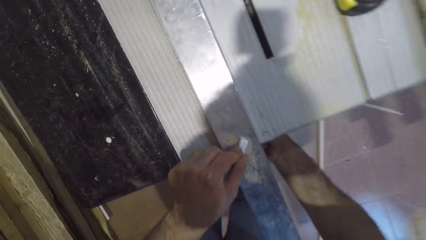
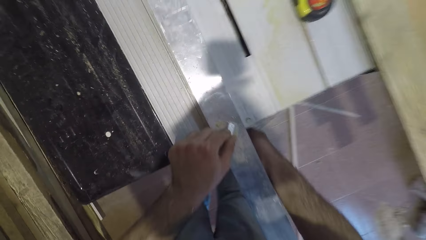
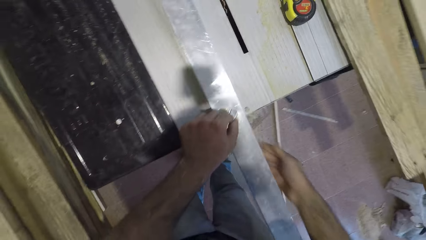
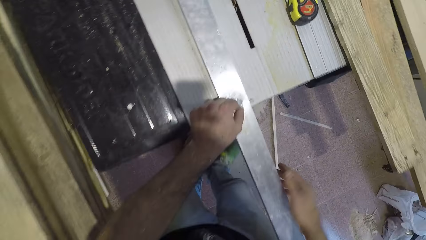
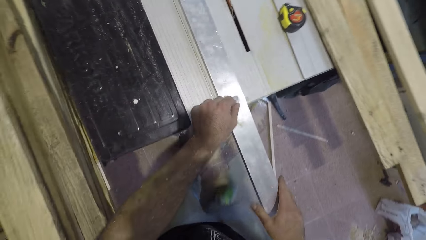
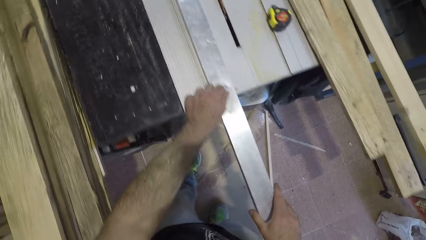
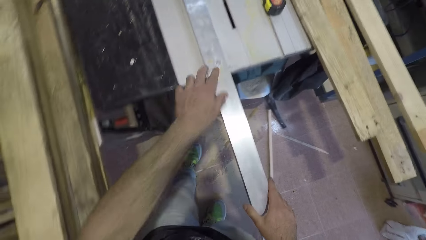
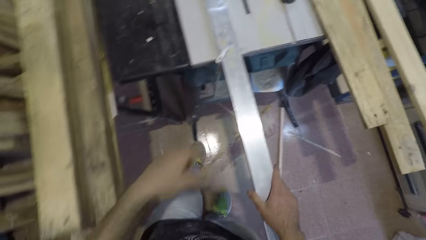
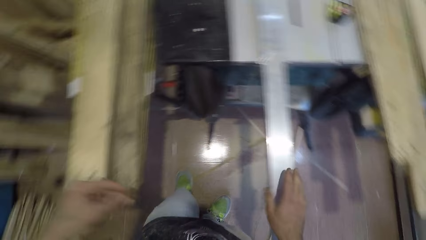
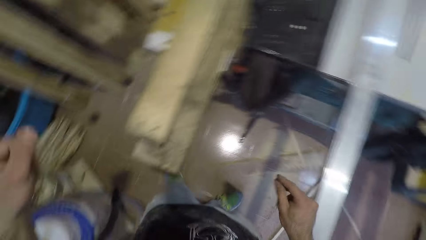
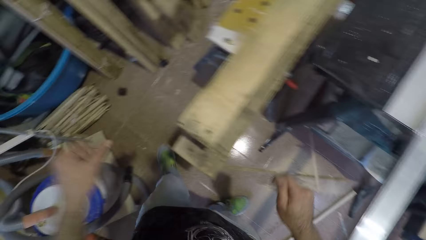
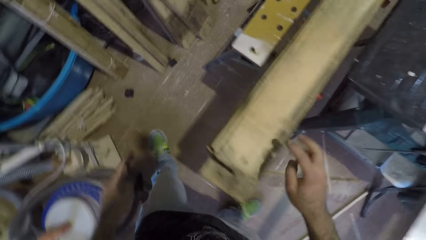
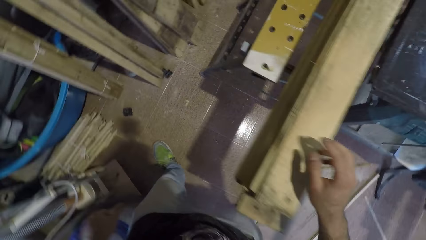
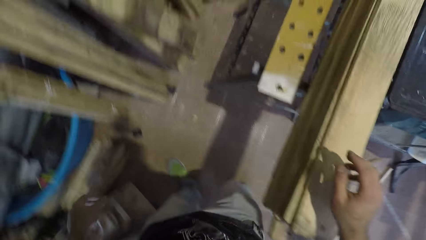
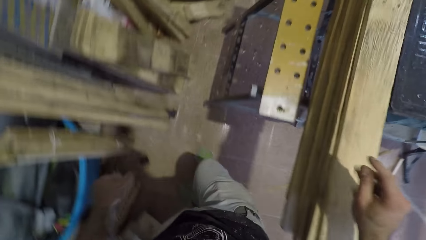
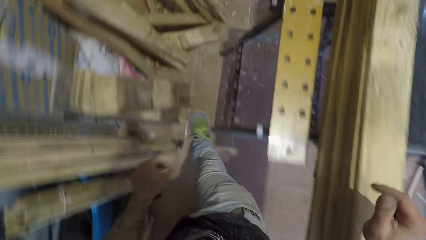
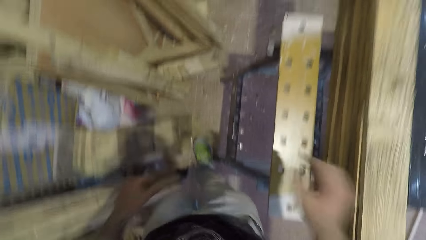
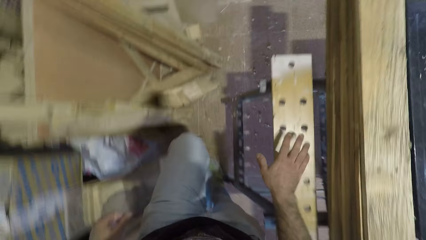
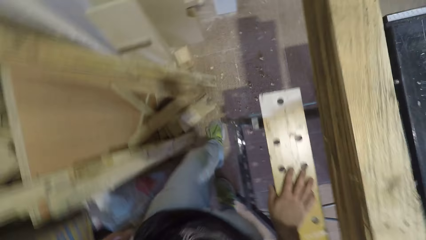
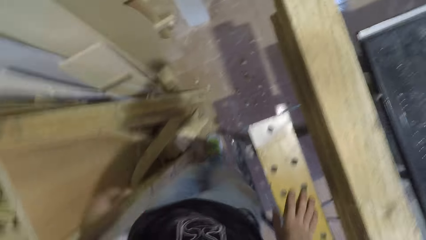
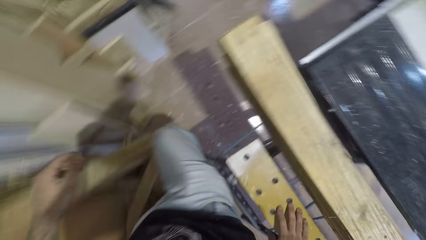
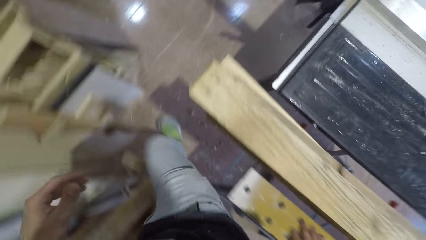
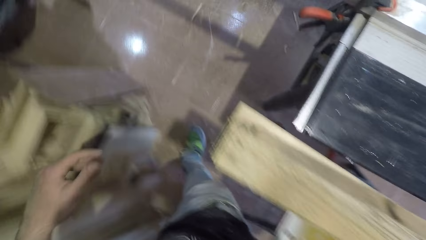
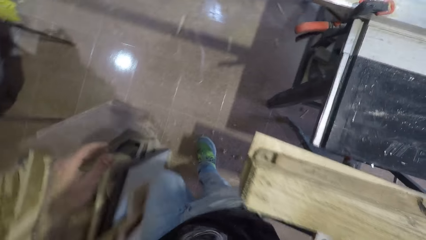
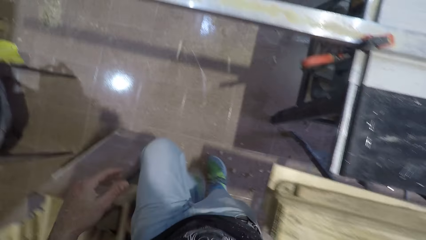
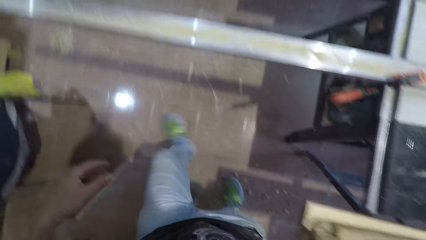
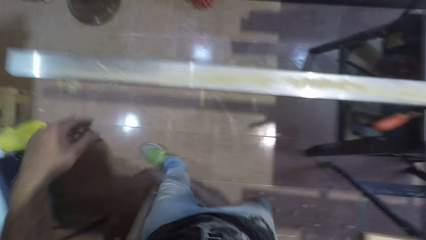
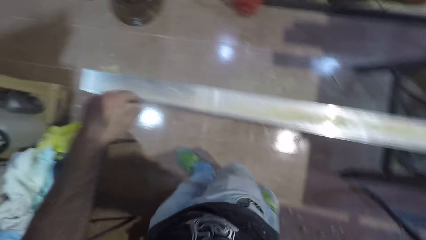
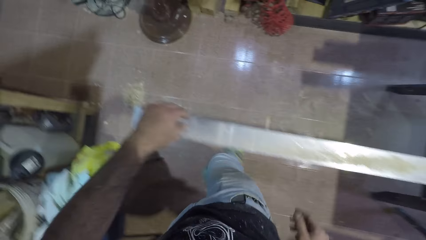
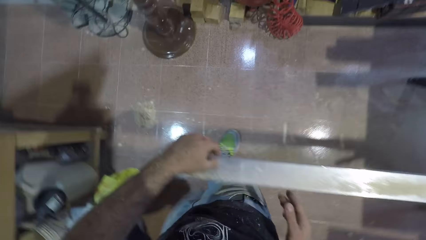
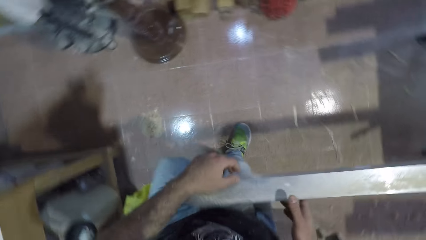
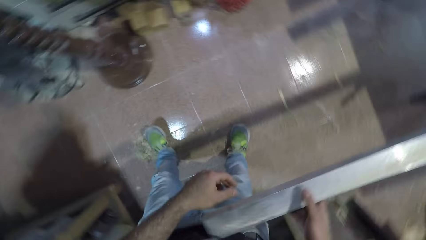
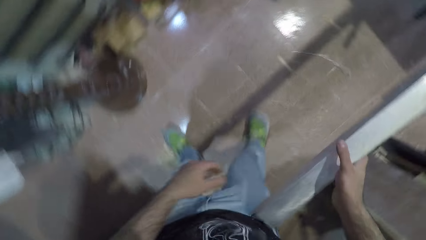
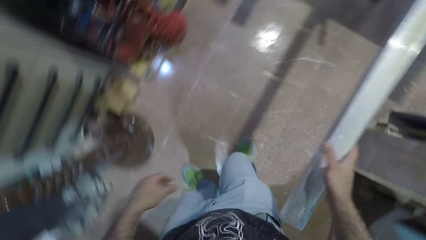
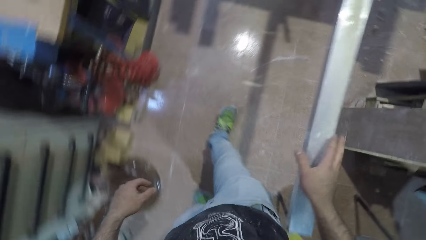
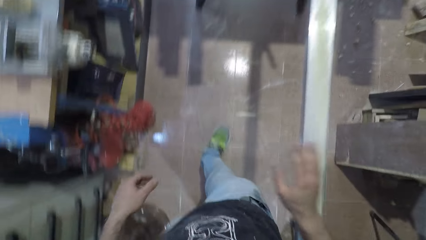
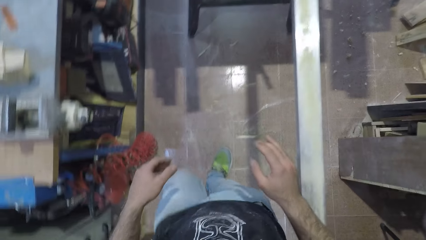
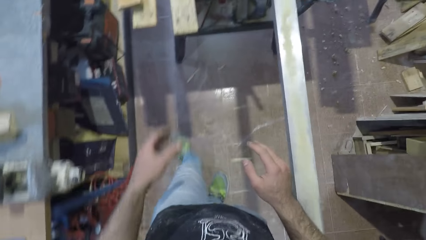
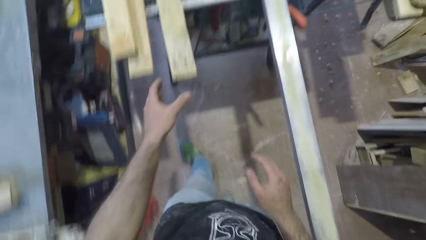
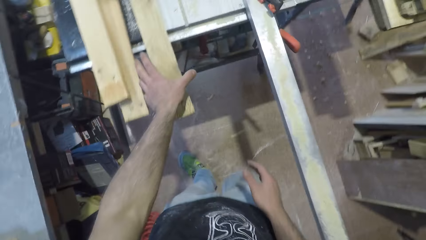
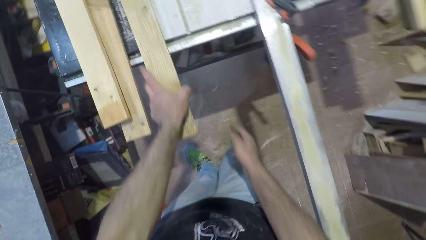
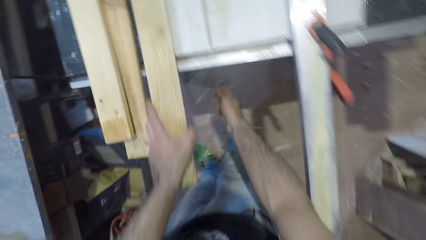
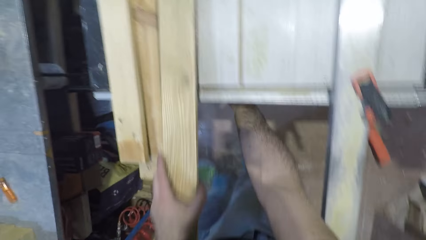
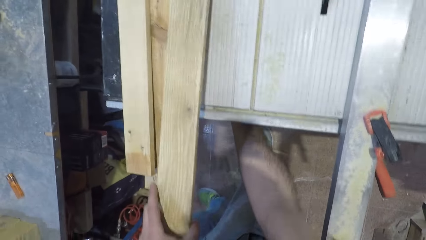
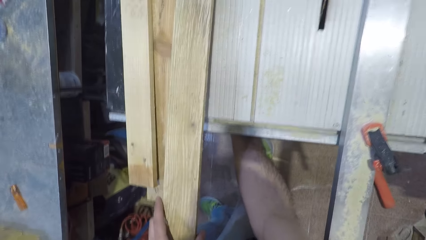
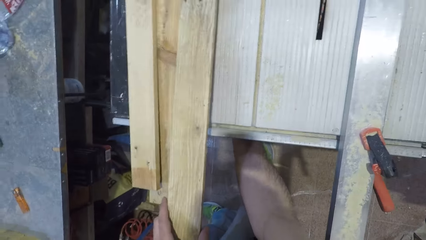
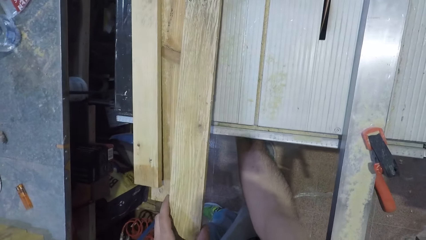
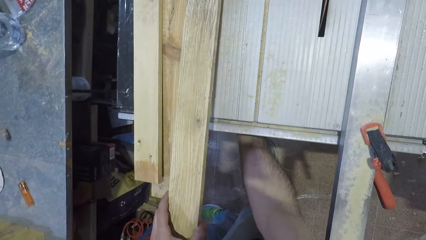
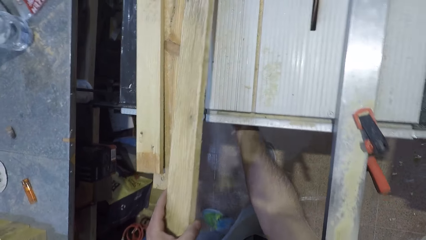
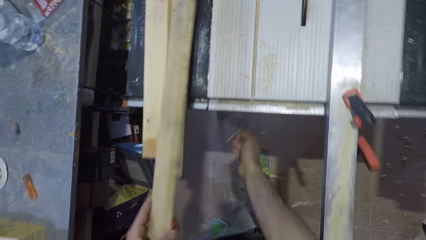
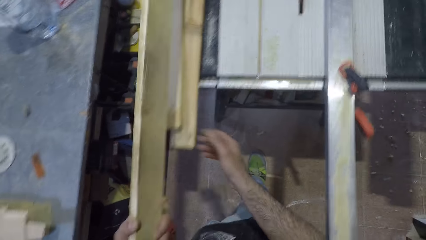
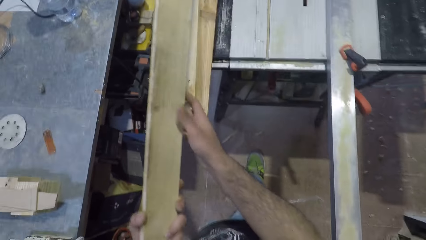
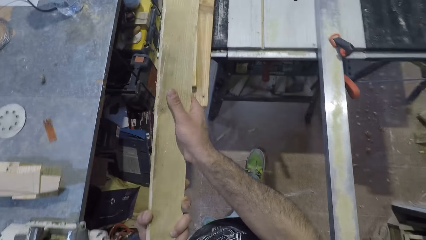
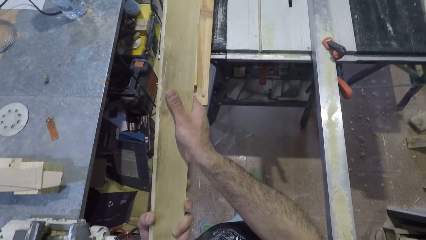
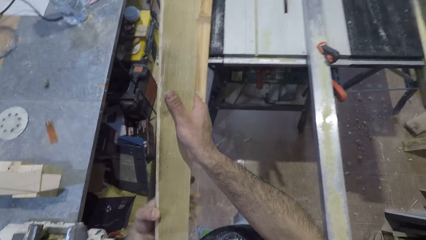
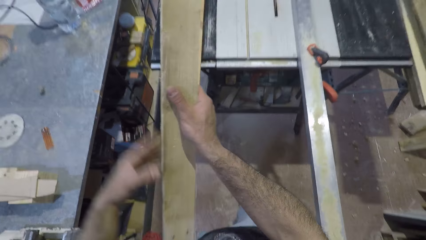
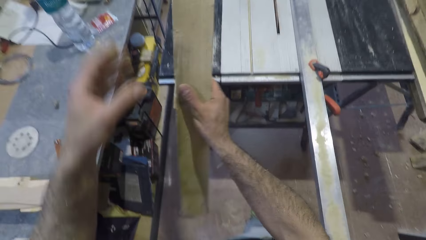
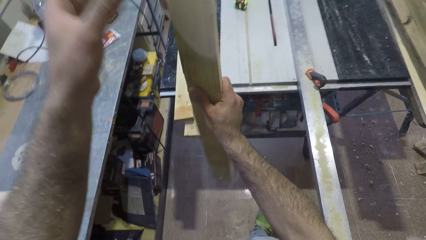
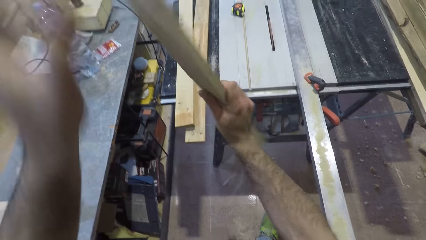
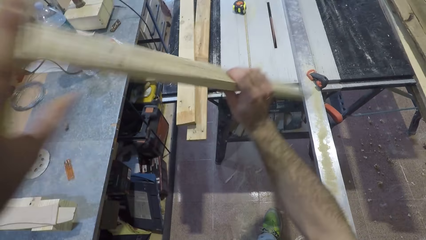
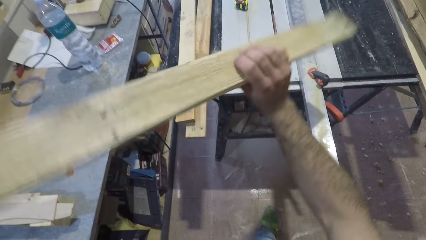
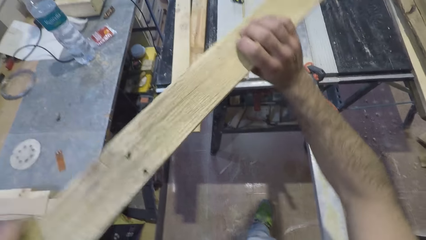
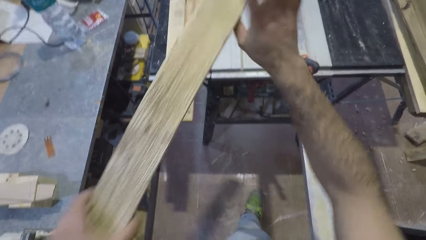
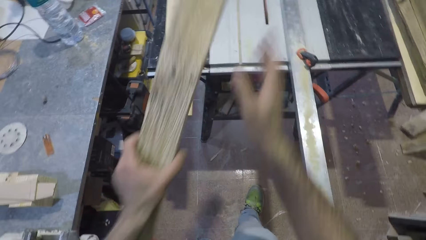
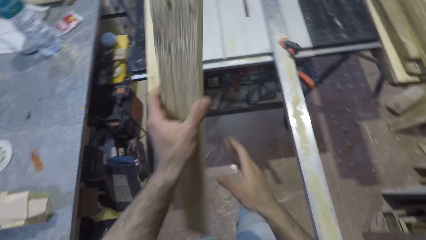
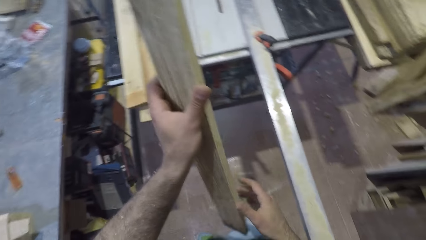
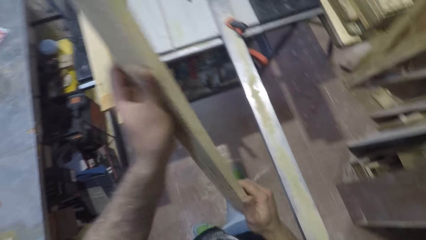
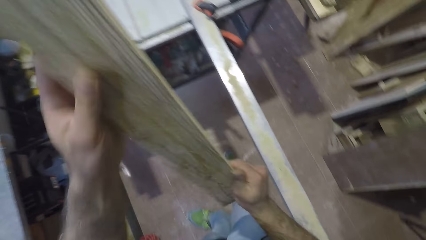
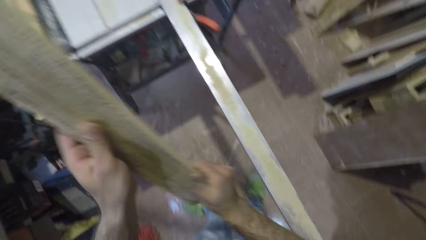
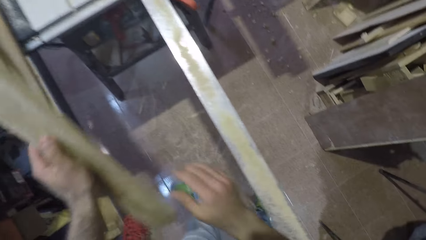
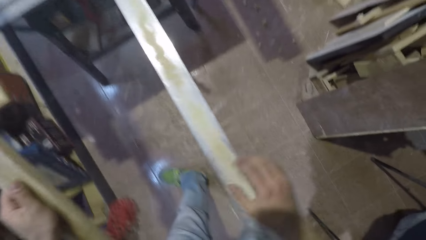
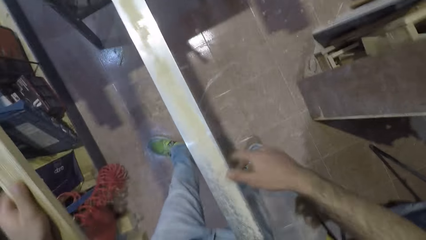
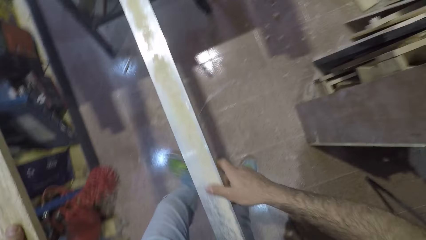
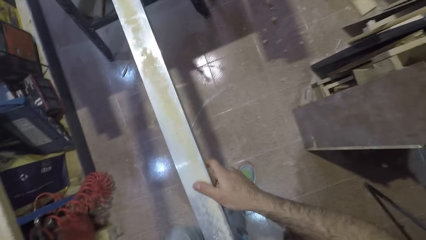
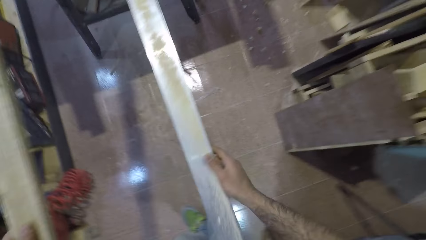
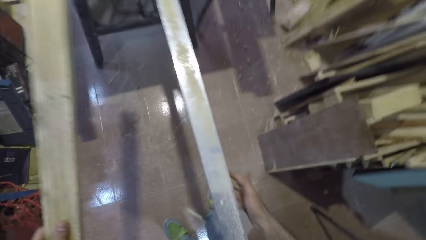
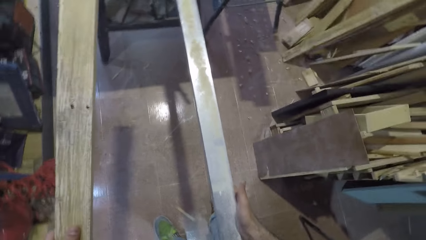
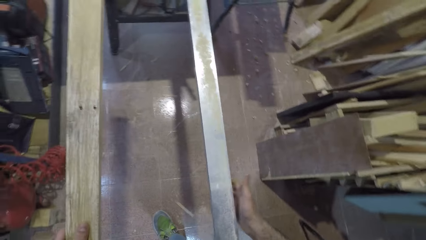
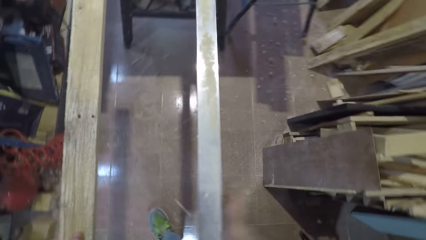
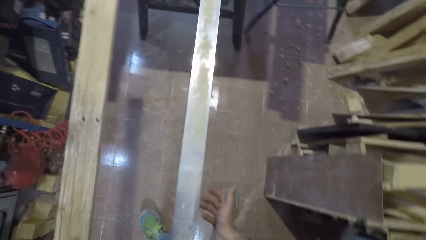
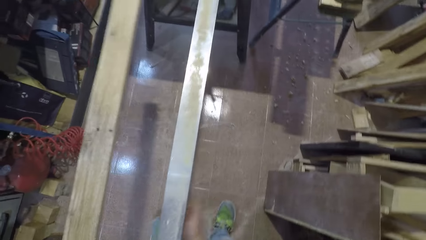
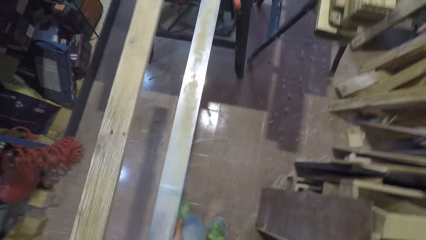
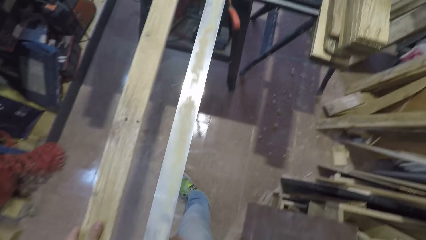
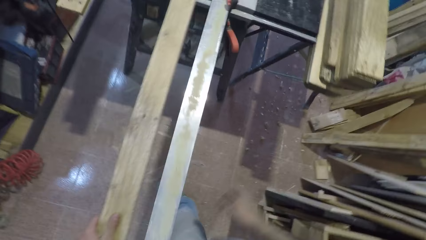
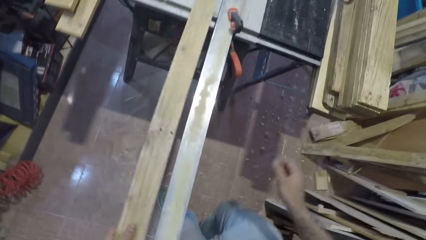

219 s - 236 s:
The camera wearer walks around the workshop. They take the timber or wood. They switch on the circular saw machine. They lift the timber and adjust the wood.
